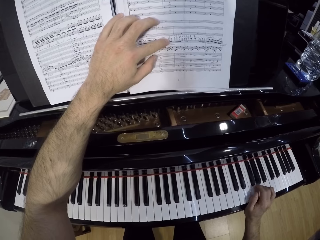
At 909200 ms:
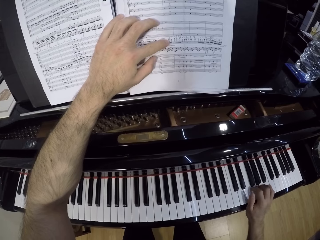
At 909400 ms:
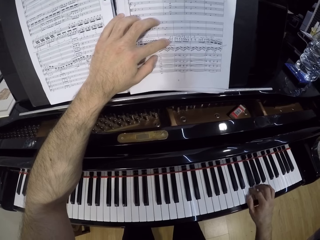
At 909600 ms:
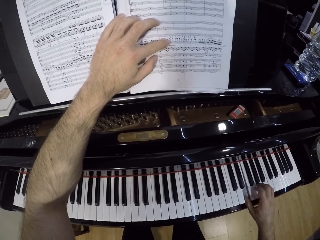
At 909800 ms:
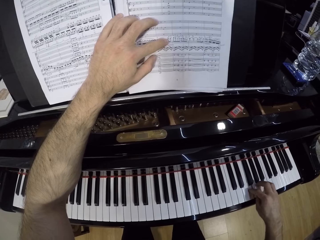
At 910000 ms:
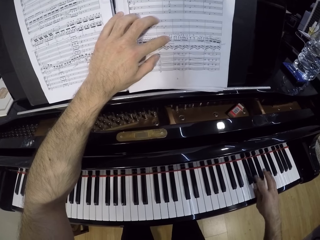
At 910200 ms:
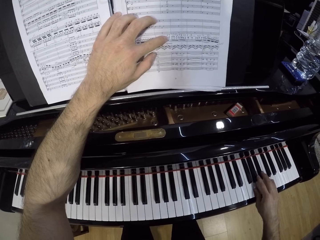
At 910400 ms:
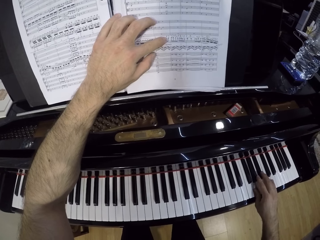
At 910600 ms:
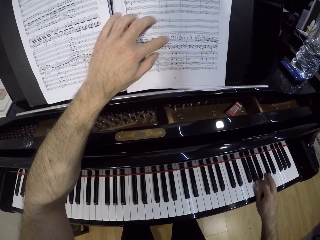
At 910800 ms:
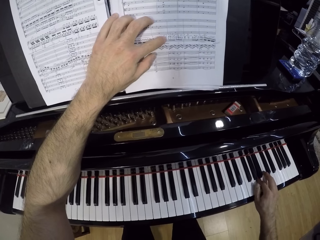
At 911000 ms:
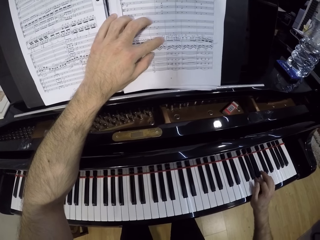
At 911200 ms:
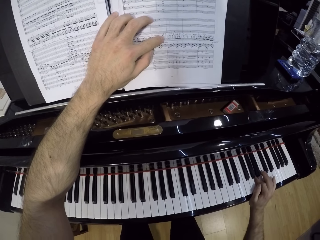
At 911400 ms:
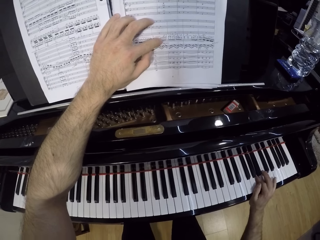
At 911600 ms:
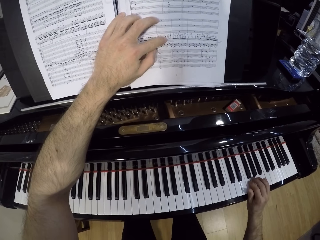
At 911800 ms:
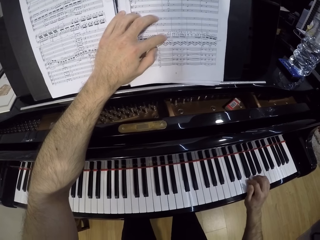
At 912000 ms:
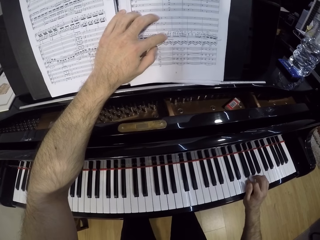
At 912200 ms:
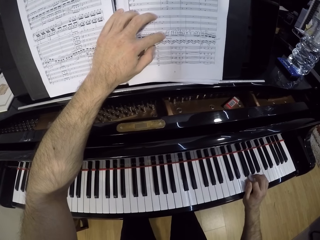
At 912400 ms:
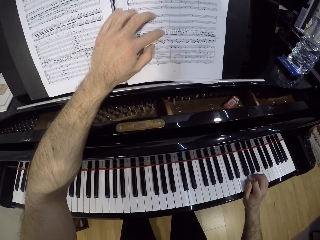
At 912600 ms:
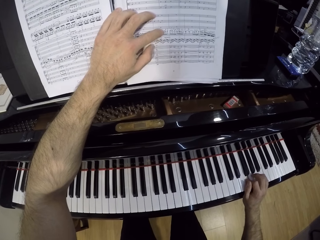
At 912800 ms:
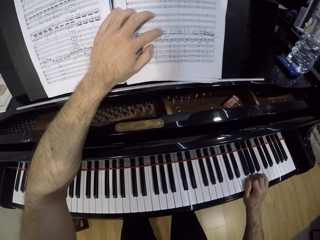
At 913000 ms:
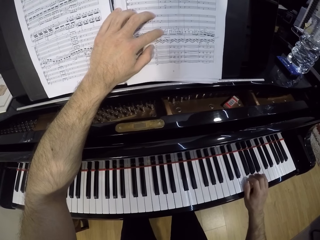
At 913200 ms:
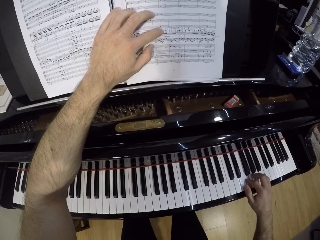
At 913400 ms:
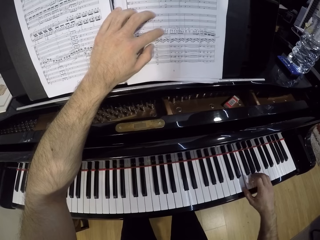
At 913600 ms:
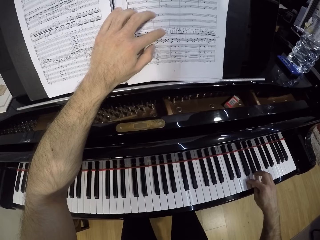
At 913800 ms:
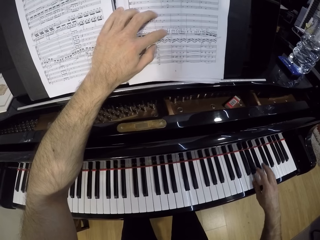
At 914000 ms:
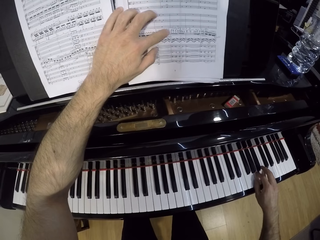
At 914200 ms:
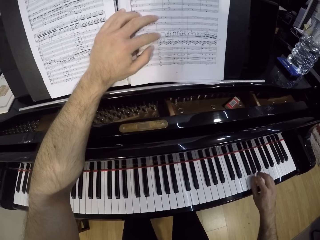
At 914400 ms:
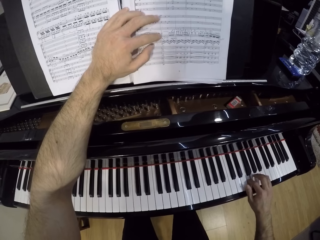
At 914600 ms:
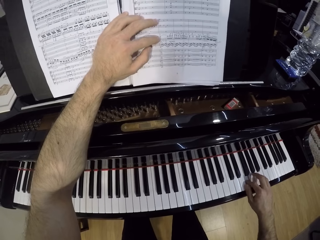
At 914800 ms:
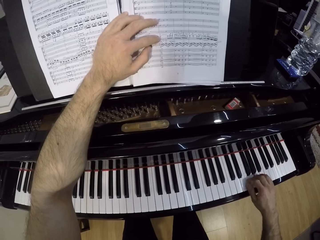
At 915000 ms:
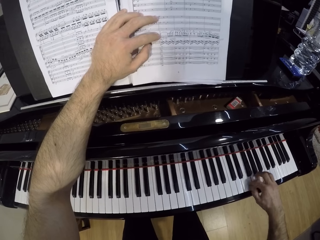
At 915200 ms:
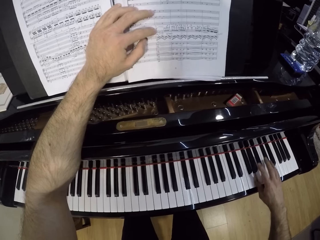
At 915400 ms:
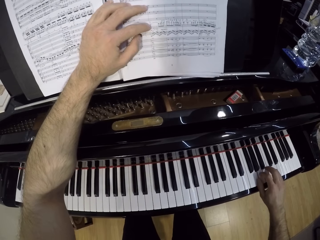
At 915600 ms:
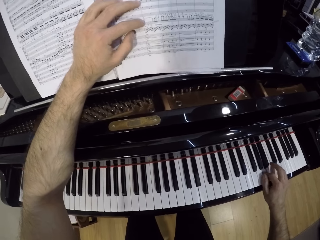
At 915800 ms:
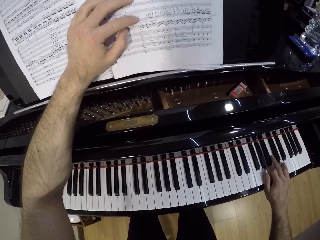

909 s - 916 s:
The camera wearer plays the piano with the right hand.

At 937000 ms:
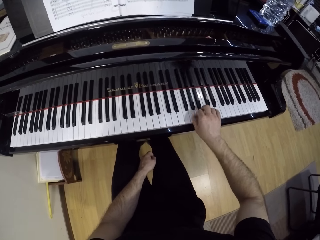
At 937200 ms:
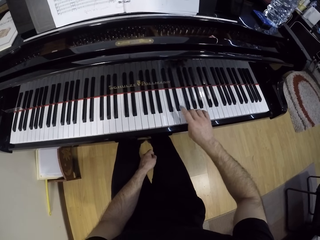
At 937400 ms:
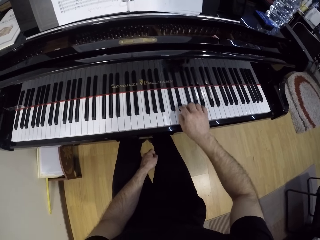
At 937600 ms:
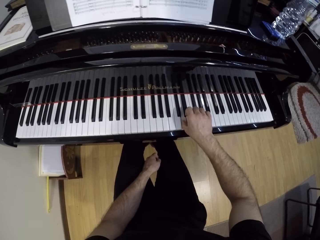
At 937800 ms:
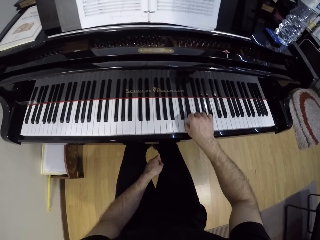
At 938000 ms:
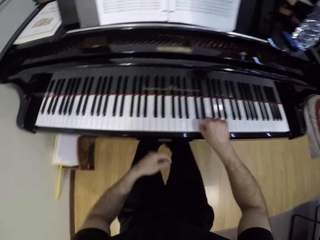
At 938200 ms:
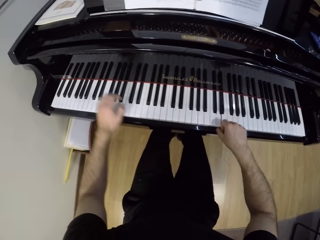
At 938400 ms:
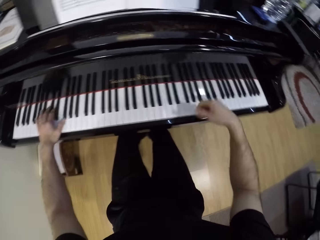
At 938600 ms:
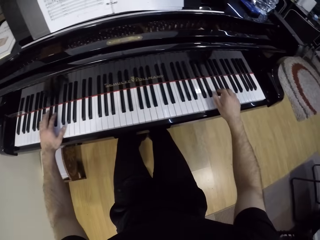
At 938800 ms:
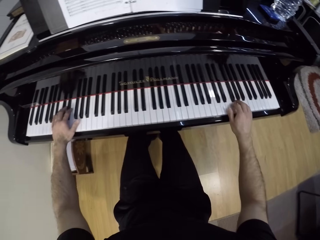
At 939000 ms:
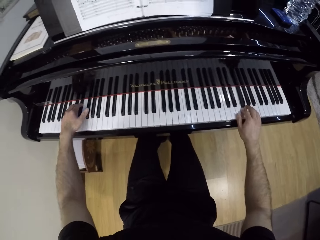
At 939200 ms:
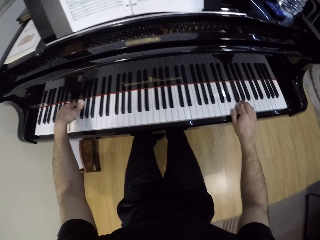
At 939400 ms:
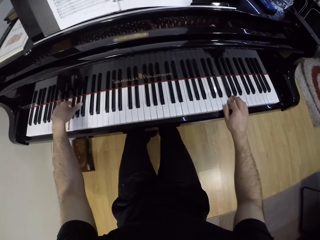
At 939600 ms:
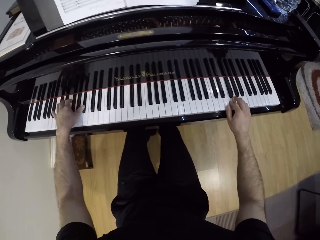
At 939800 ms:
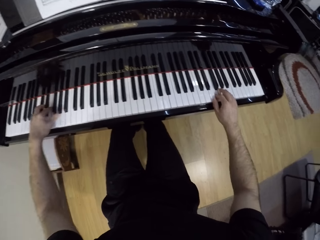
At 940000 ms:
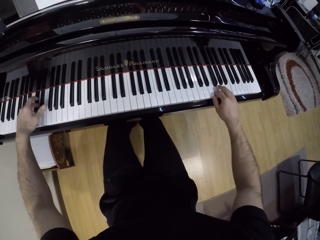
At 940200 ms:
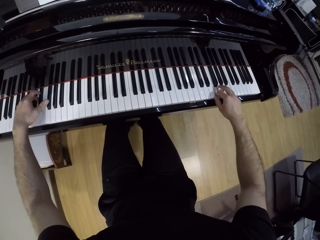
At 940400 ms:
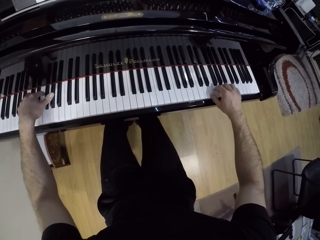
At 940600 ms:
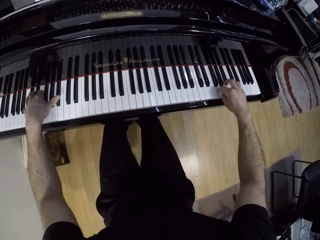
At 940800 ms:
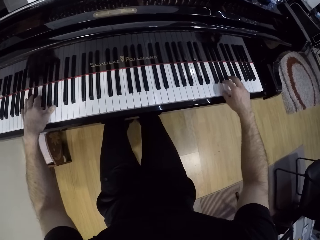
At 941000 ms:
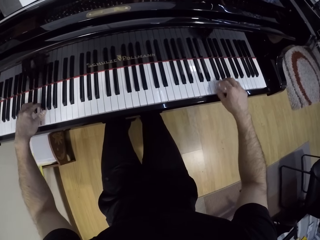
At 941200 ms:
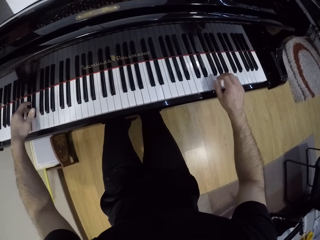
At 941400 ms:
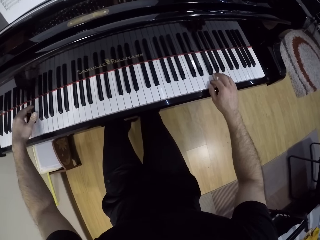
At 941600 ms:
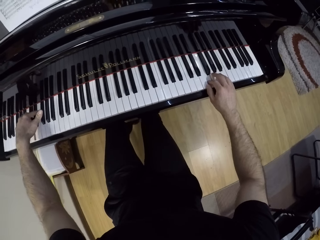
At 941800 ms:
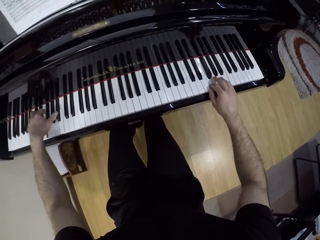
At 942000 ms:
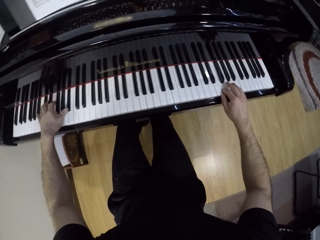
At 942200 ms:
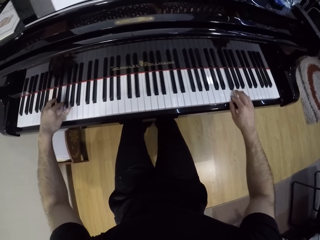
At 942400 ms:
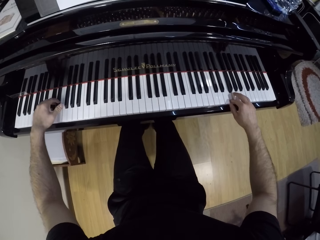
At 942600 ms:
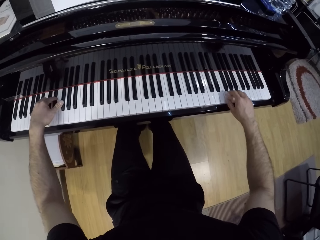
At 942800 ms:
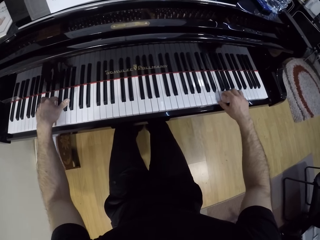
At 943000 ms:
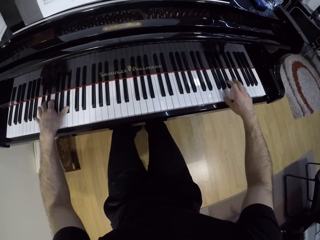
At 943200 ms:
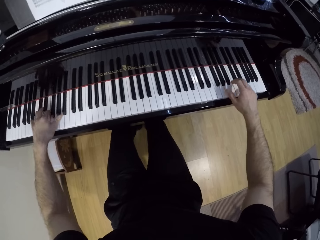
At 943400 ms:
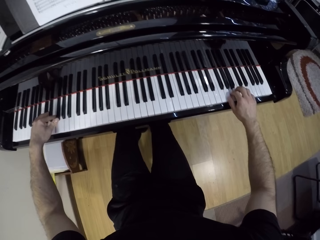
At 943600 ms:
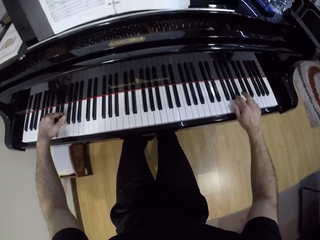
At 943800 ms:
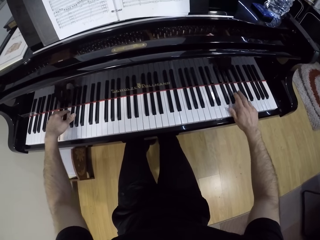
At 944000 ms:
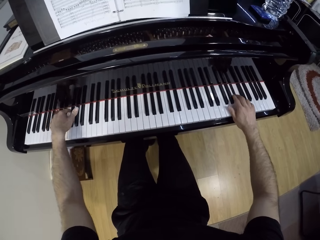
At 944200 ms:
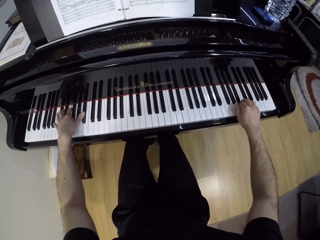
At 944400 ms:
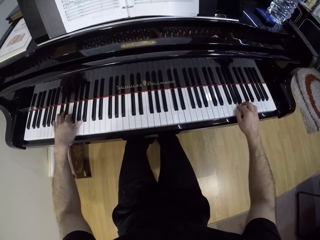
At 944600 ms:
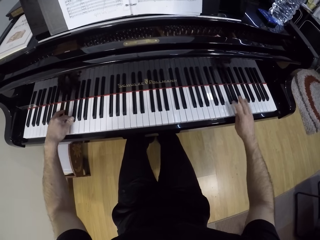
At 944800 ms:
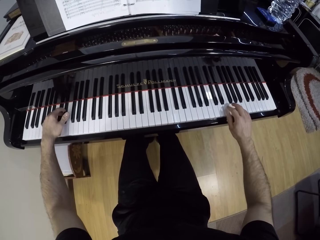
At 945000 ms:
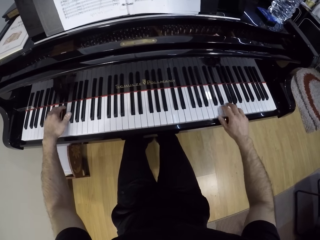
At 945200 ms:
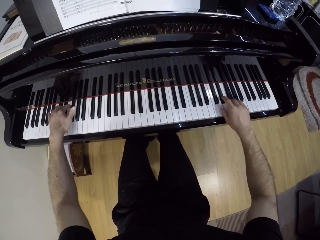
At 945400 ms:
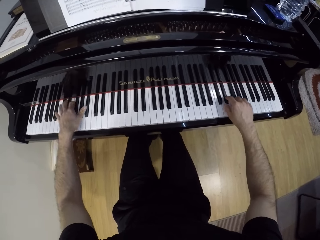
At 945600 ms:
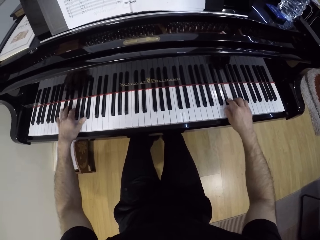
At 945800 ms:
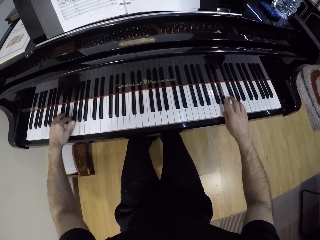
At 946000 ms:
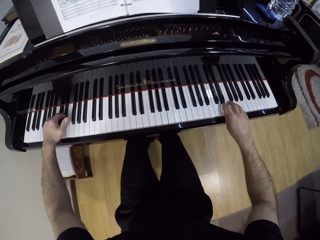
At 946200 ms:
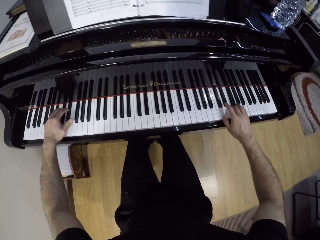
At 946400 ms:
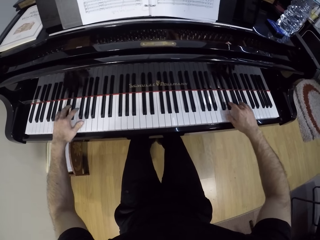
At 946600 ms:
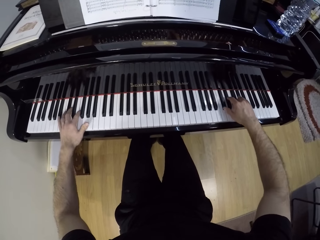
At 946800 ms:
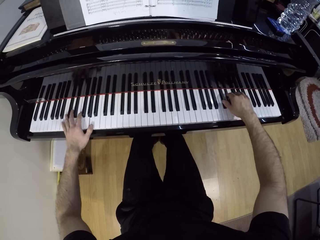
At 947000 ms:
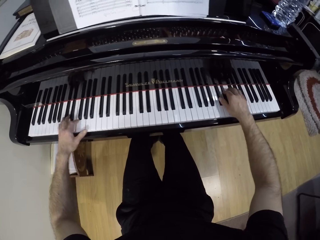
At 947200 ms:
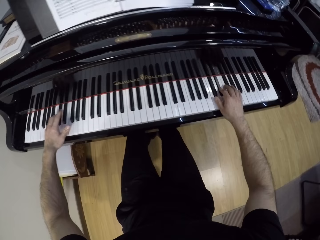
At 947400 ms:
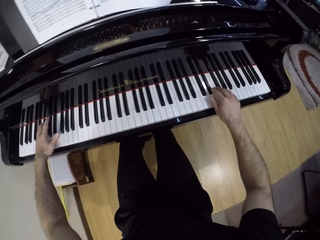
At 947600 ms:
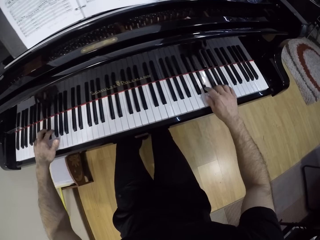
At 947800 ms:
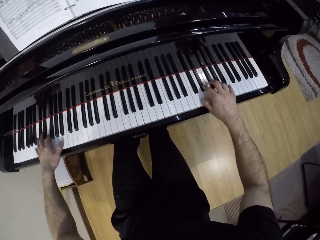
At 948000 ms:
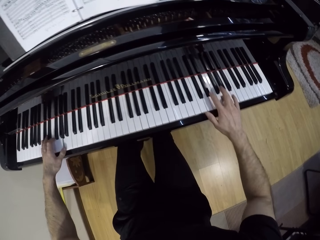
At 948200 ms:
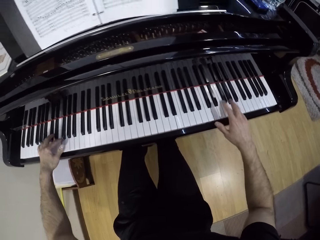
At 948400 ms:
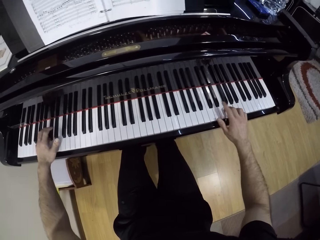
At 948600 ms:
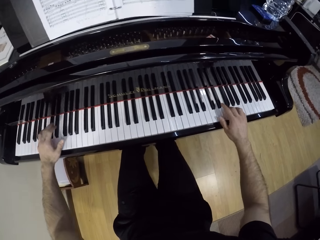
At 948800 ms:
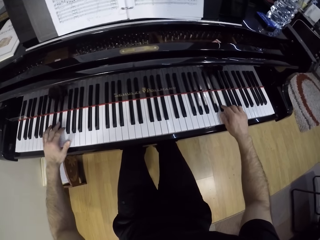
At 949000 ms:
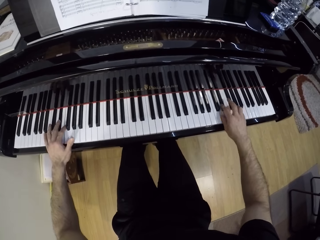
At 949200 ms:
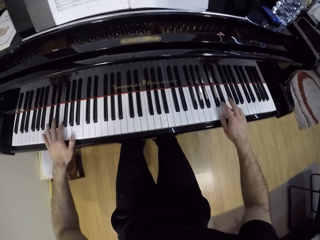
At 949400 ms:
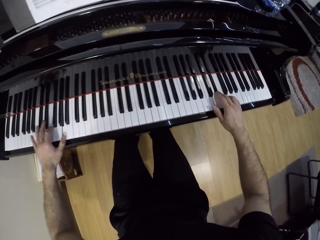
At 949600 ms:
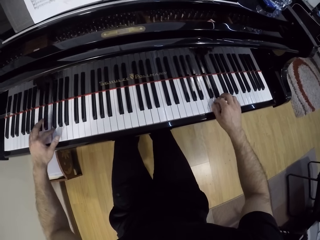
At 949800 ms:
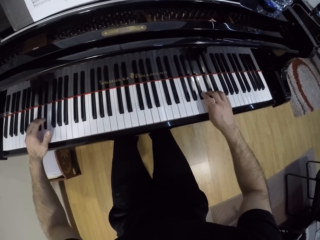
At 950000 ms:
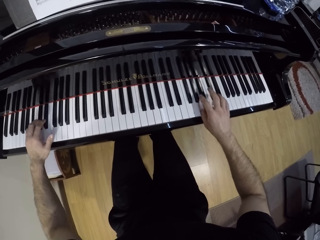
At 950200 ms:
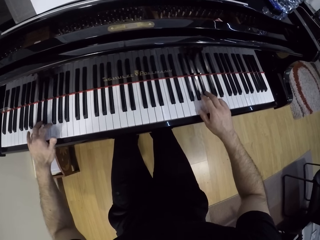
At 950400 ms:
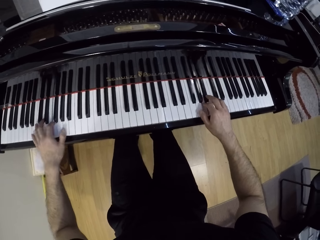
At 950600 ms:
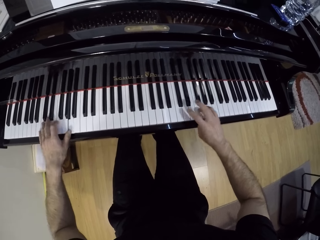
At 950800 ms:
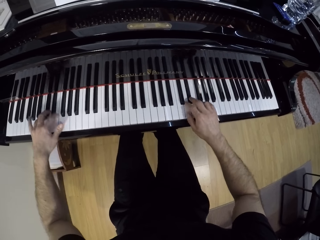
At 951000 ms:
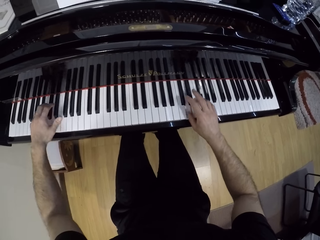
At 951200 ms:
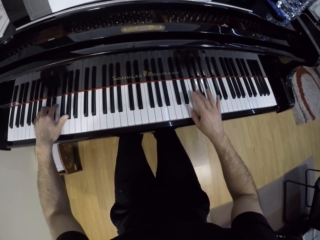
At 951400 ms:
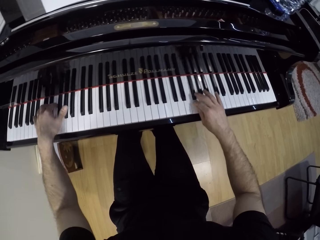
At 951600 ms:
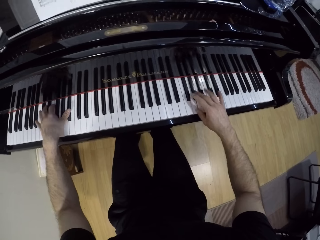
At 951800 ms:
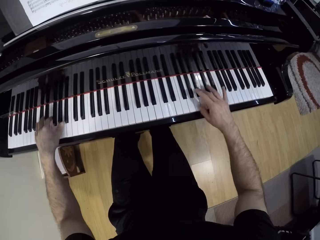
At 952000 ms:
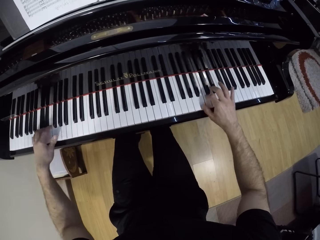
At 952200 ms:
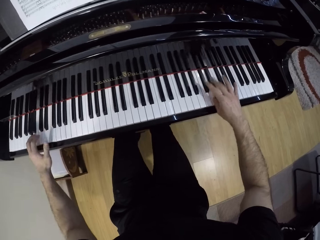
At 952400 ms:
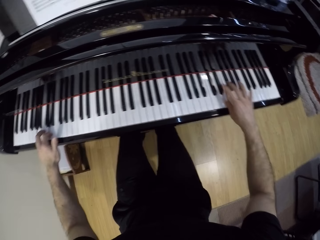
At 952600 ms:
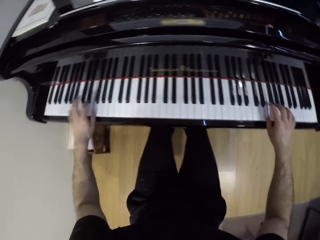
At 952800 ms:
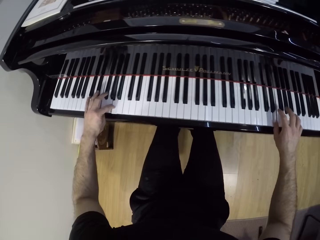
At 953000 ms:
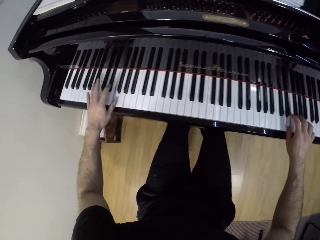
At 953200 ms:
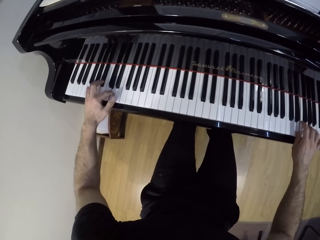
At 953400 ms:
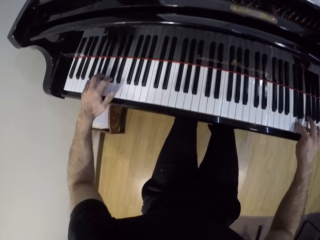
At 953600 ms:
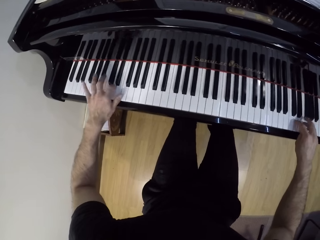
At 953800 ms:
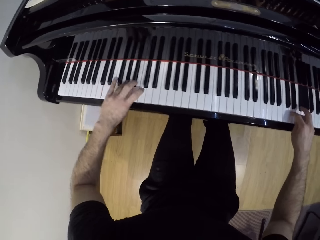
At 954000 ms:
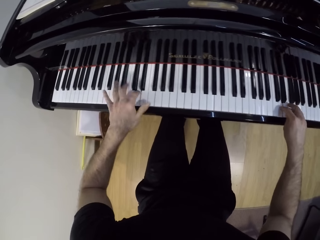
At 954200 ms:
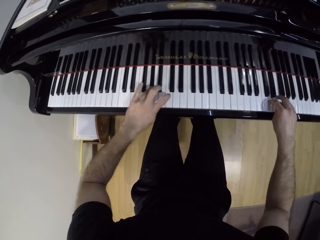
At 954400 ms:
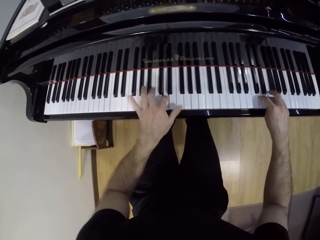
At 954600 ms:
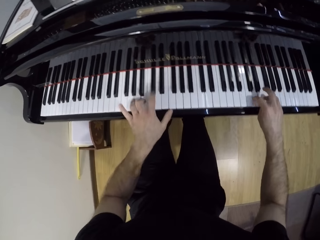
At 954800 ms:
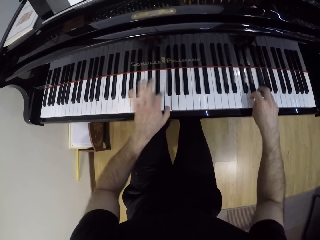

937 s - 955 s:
The camera wearer plays the piano with both hands.
